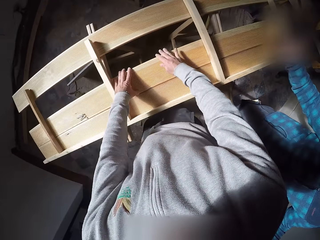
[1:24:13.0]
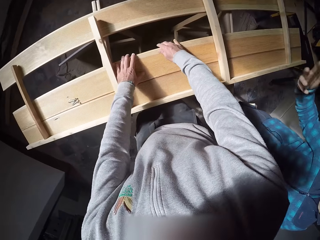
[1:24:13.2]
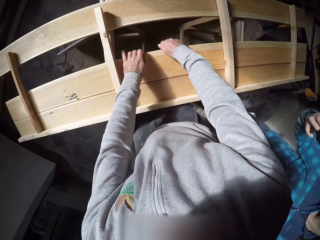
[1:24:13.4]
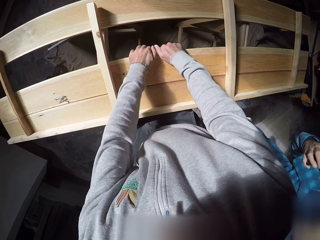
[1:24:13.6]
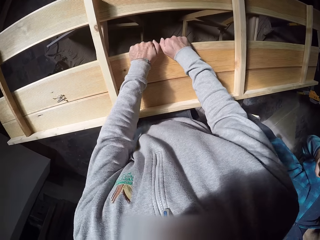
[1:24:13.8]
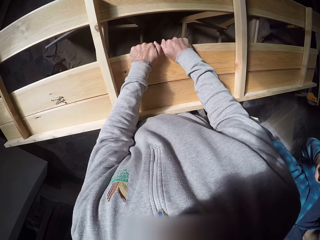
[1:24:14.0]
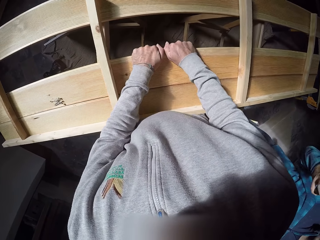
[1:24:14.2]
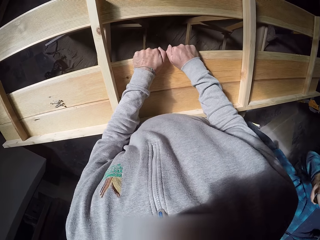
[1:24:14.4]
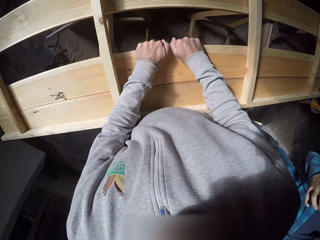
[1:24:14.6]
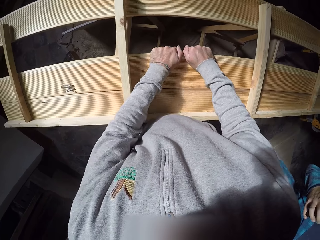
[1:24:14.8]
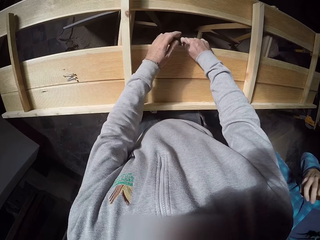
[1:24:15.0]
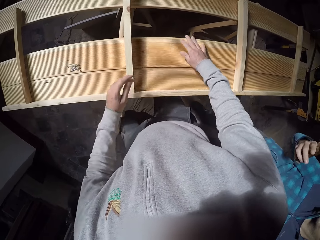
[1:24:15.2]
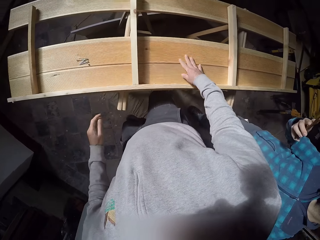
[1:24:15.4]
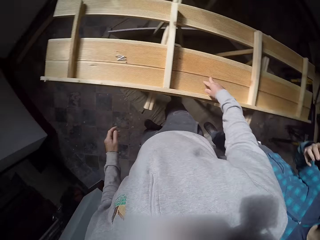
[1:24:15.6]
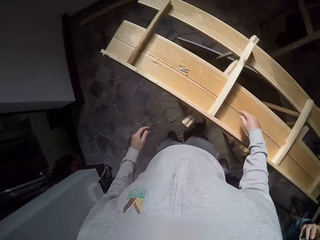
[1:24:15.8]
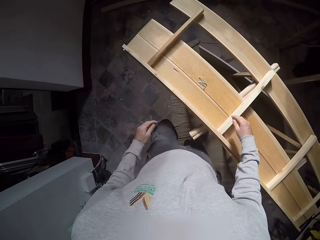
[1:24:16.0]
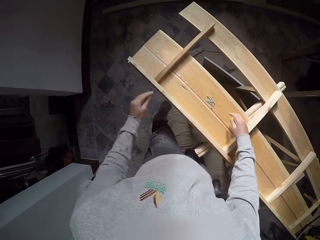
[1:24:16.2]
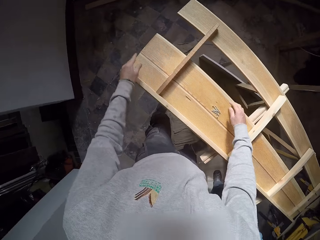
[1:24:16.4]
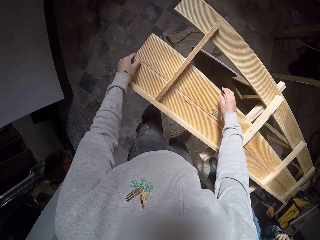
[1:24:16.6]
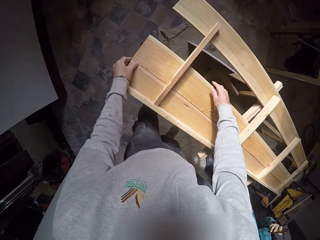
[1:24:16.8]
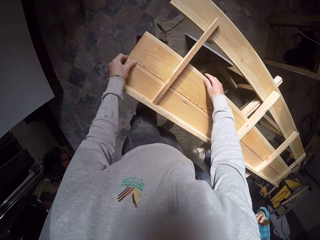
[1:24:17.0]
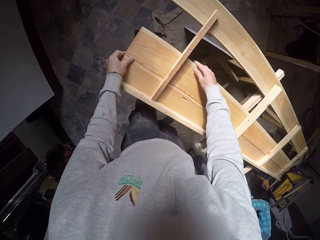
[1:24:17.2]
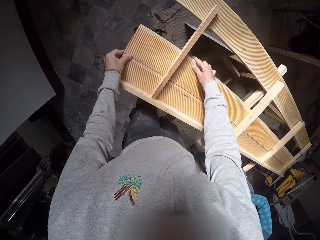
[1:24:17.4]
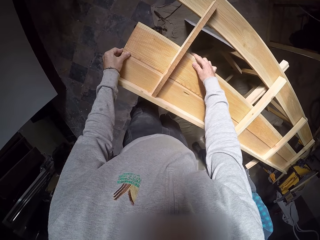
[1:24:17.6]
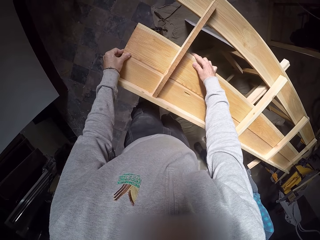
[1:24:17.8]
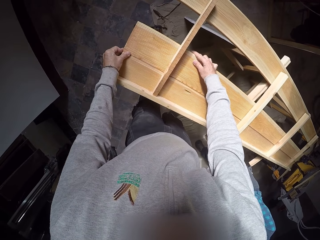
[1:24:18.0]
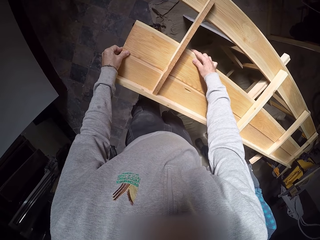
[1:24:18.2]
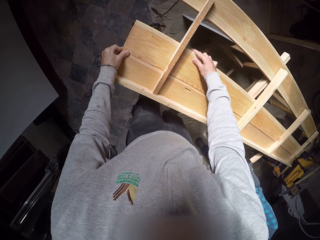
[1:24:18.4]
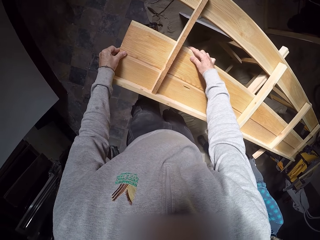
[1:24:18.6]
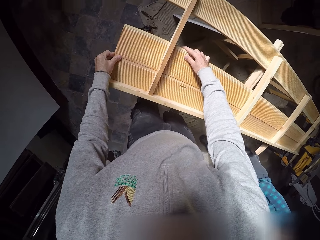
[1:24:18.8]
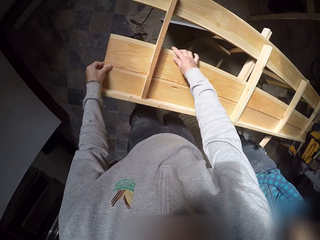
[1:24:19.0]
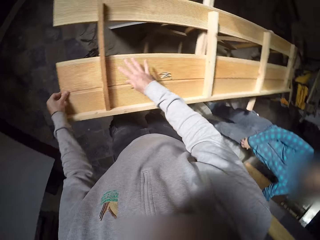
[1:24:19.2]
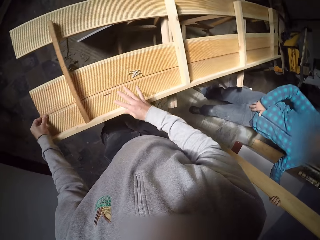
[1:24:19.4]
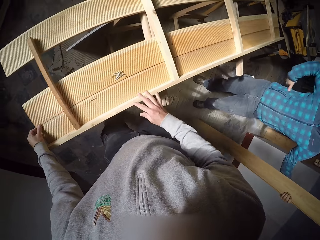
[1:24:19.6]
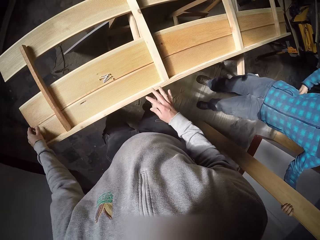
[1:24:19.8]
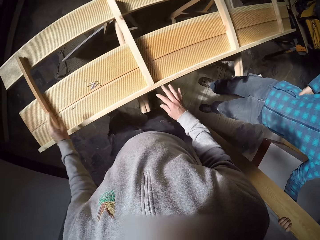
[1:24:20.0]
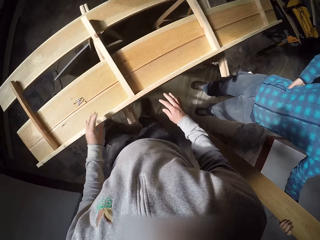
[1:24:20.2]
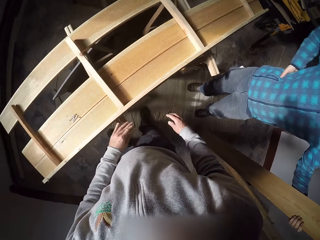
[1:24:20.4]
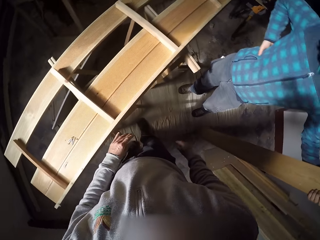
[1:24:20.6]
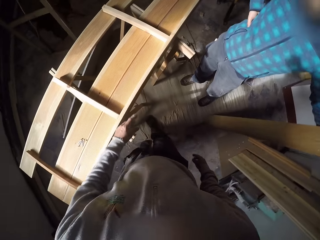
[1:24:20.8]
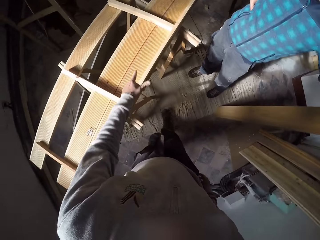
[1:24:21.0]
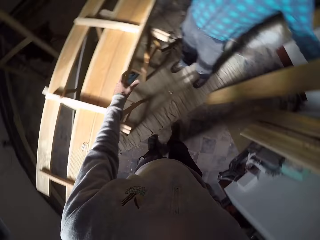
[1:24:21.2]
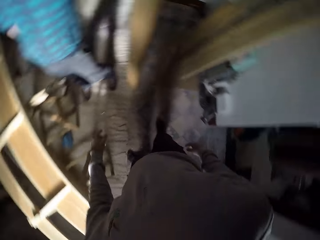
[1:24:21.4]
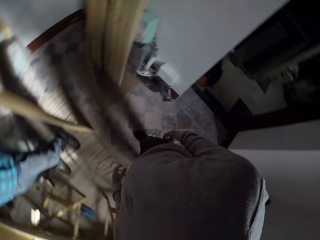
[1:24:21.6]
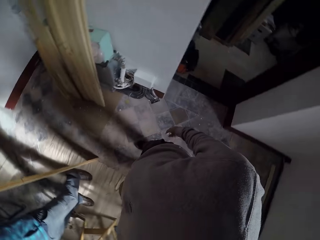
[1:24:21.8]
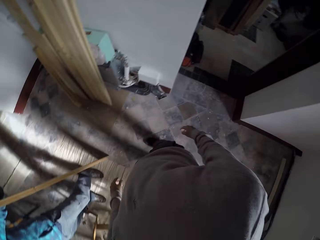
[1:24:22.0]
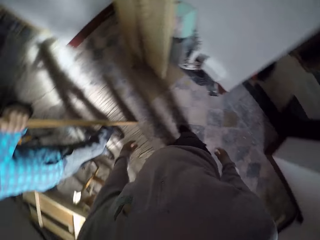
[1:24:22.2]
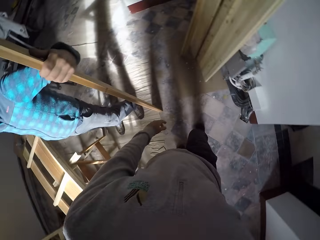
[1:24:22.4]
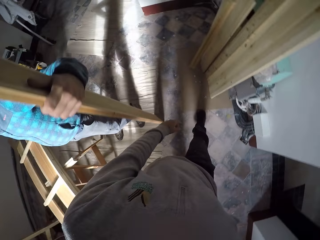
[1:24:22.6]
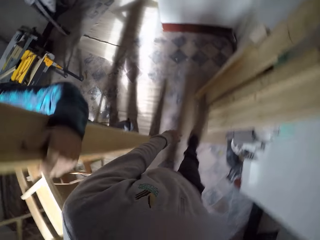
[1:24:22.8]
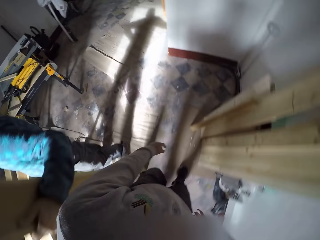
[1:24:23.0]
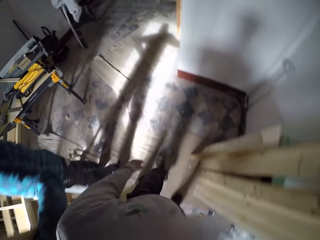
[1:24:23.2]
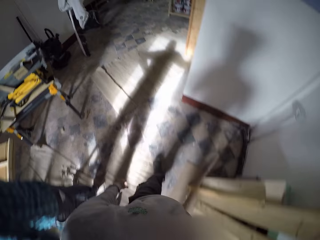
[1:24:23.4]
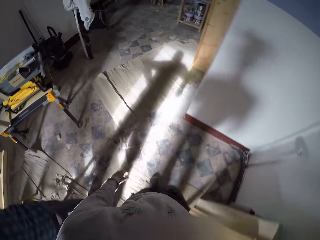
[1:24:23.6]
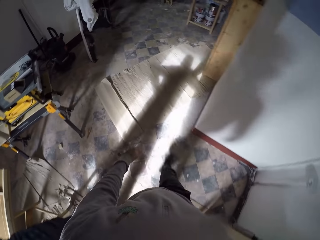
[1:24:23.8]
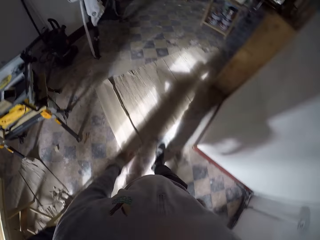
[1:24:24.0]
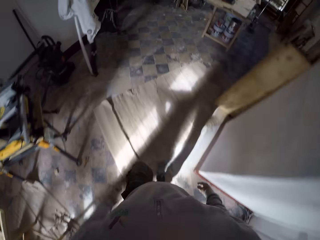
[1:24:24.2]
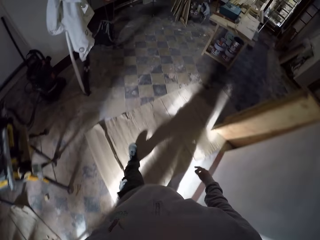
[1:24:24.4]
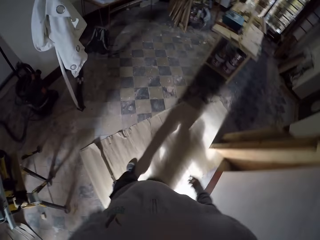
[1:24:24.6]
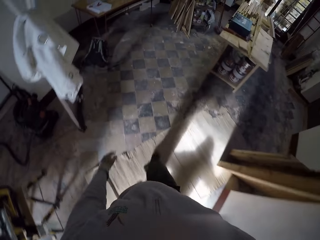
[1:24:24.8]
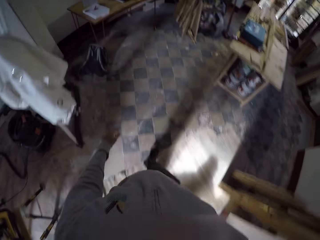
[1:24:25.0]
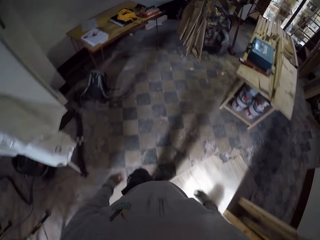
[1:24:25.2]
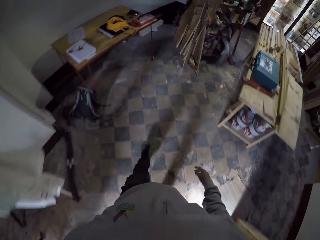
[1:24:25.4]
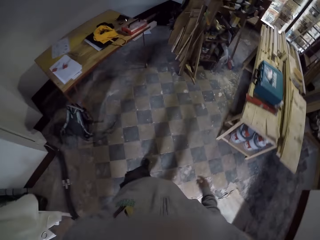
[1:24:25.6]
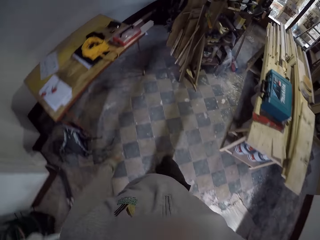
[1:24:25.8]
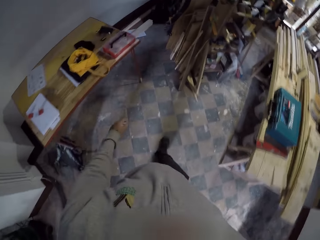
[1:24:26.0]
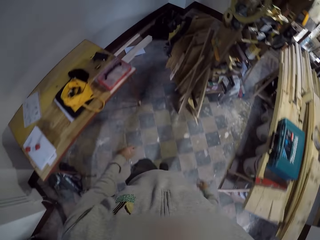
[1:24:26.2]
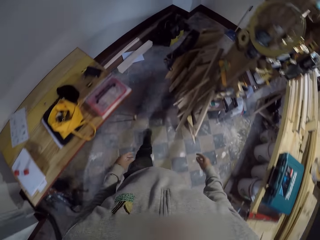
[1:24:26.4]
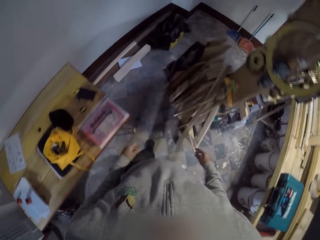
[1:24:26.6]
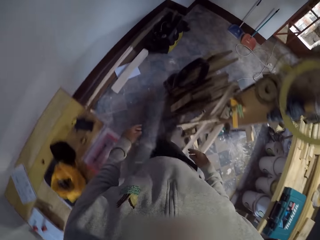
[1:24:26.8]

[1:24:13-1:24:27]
The camera wearer holds the piece of wood with both hands. A man uses a phone. The camera wearer presses the woods on the bench together with both hands. The man stands in the workshop. The camera wearer converses with the man. They look around the workshop. The man carries a plank of wood. The camera wearer walks towards a bag on the floor of the workshop.

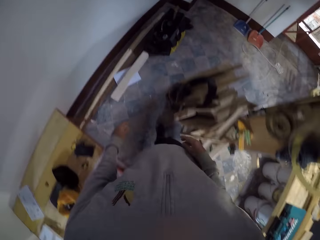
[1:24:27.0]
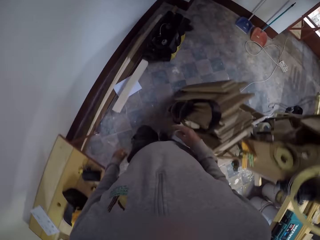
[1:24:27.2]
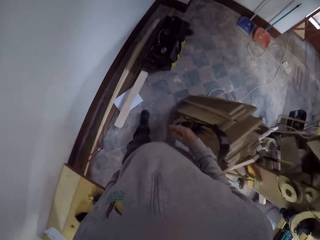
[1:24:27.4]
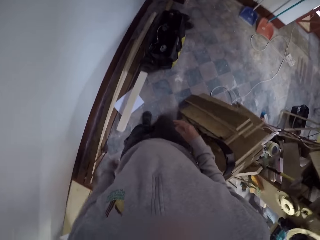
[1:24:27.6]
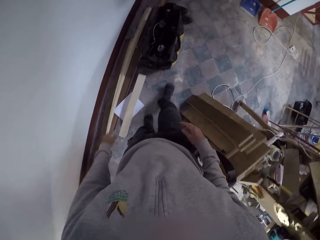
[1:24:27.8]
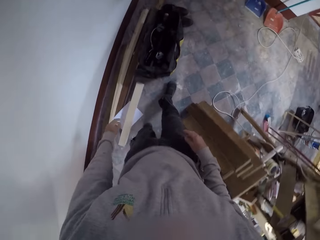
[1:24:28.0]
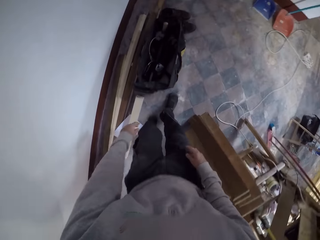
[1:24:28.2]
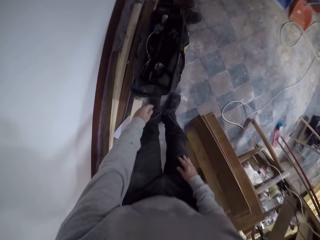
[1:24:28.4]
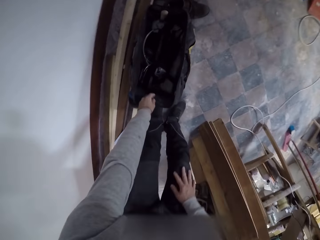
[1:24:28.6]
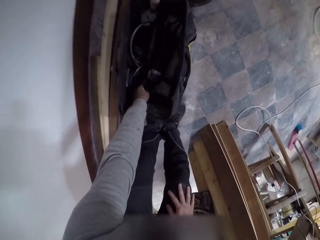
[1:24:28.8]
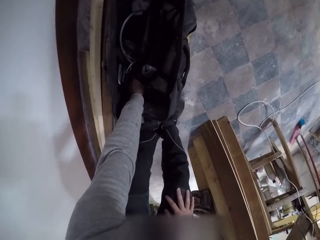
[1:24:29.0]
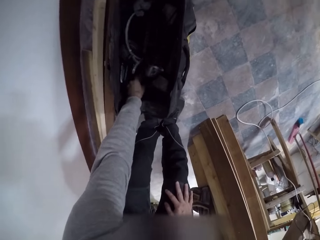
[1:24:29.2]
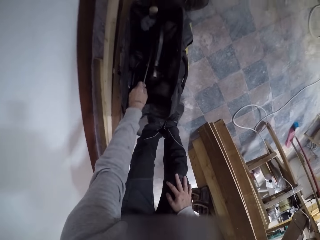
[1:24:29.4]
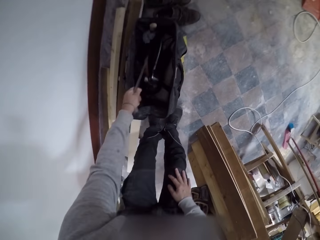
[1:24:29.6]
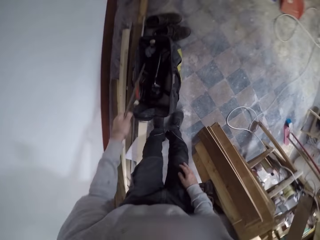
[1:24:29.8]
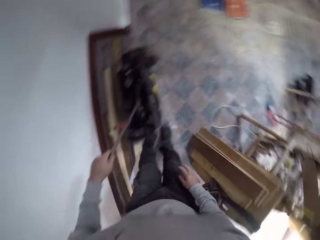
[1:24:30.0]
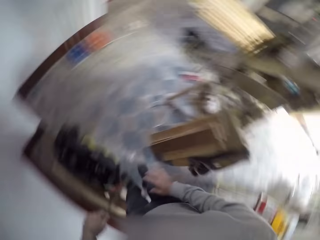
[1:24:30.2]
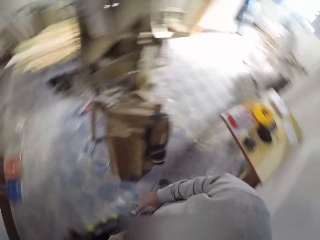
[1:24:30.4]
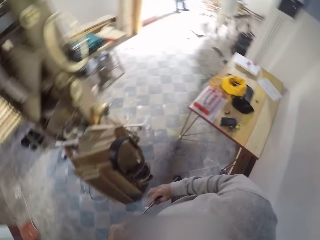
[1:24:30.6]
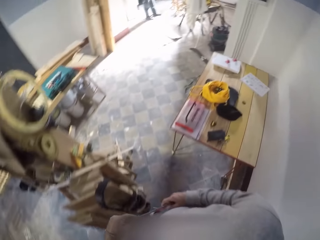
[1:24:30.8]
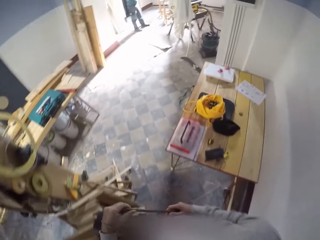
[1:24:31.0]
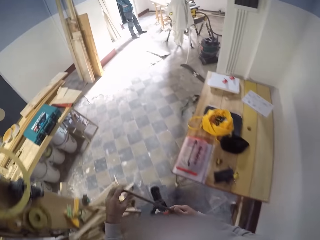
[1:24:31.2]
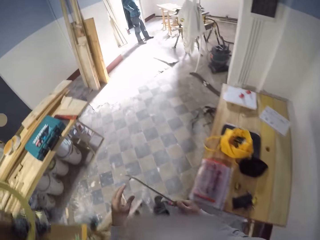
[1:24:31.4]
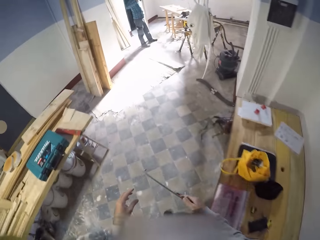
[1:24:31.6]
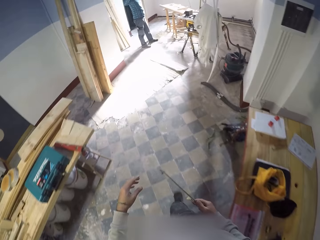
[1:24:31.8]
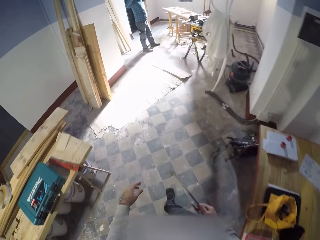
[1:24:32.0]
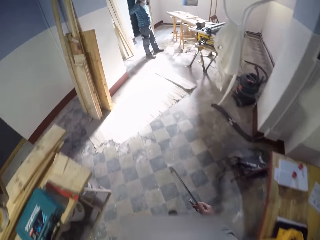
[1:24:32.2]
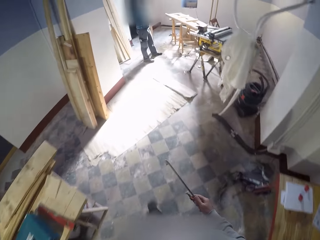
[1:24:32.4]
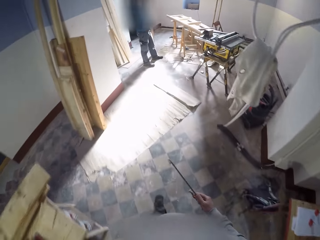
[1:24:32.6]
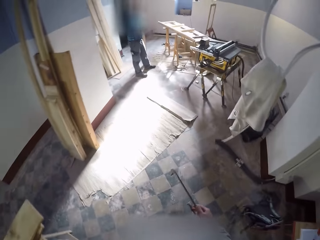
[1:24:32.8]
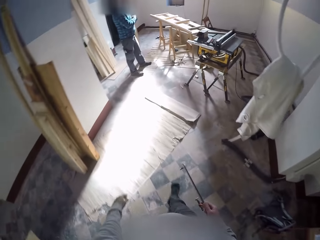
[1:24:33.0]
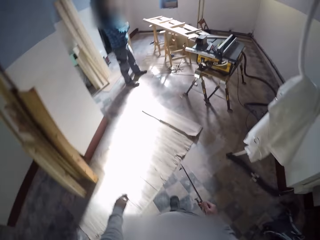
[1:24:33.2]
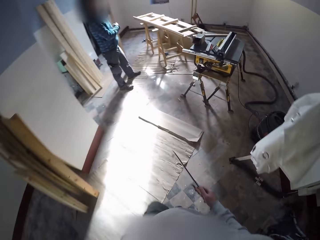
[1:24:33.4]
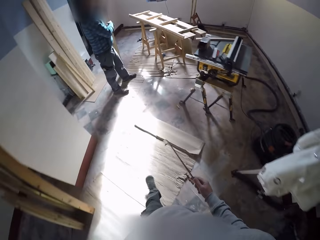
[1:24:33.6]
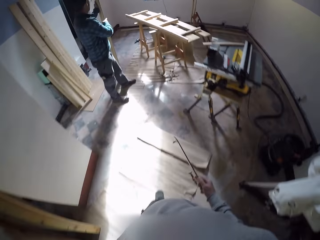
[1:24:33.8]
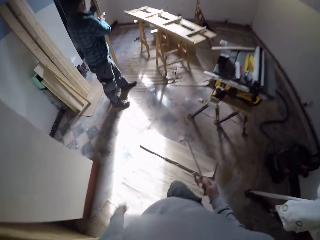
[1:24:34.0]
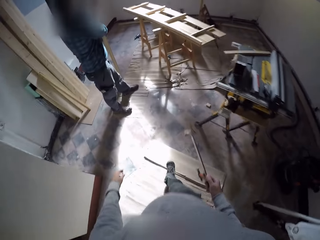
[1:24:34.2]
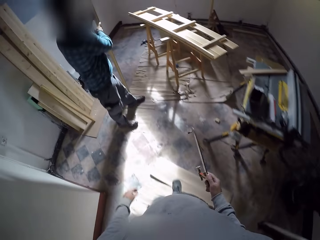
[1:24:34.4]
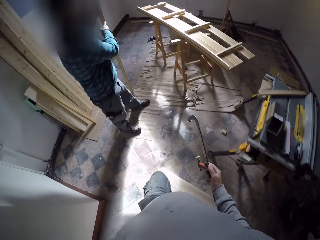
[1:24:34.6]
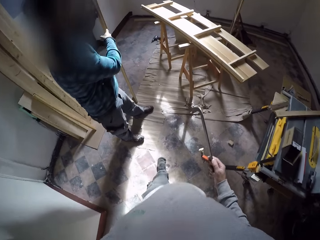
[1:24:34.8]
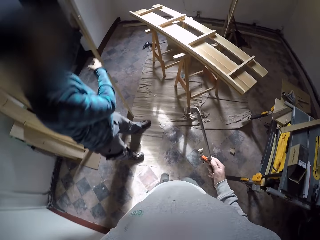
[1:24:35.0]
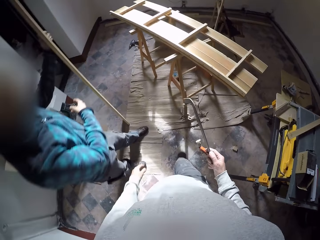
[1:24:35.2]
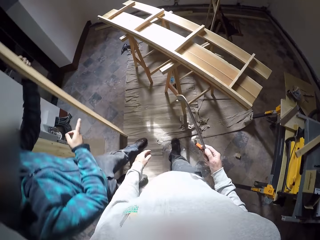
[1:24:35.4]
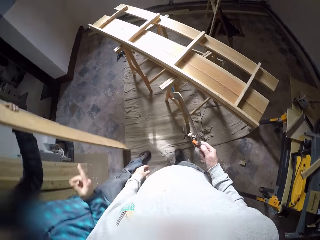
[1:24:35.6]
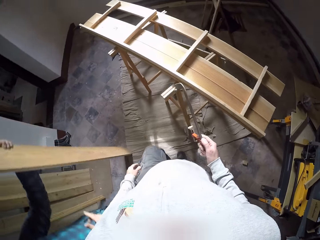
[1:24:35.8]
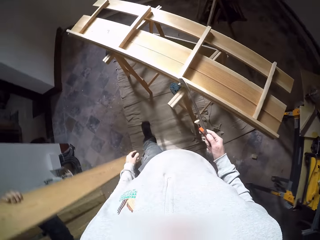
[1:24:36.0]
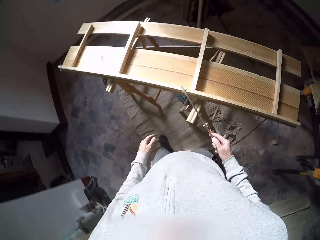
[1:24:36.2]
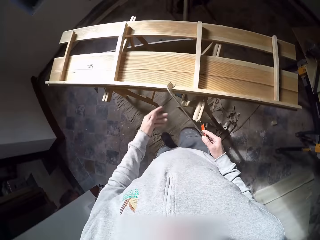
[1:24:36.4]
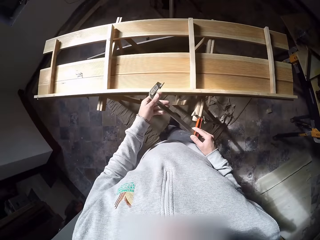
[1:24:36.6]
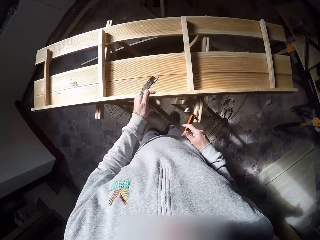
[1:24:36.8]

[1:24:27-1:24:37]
The camera wearer bends down. He brings out a clamp from the bag with his left hand. He holds the clamp with both hands. He walks towards the bench. A man stands in the workshop. The man holds a plank of wood. The camera wearer walks around the workshop.
